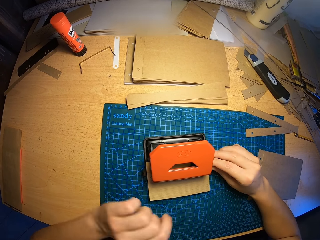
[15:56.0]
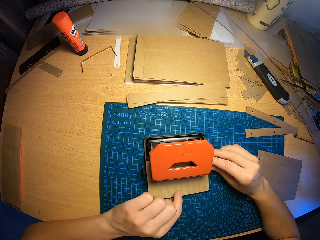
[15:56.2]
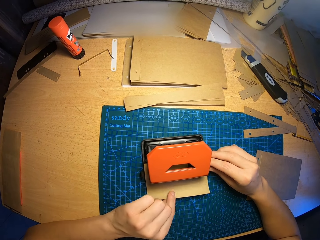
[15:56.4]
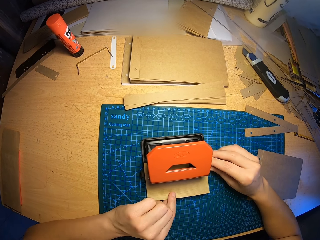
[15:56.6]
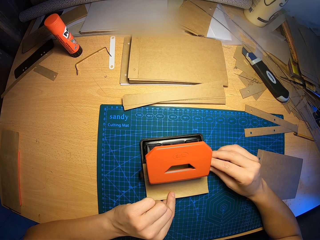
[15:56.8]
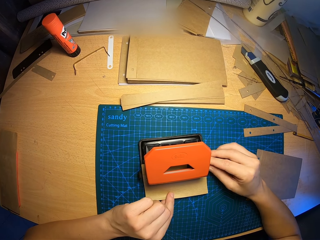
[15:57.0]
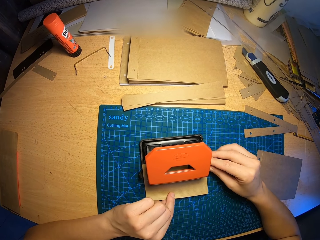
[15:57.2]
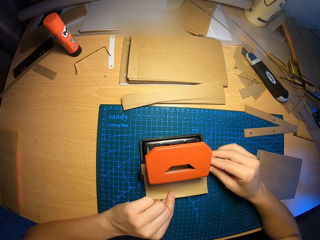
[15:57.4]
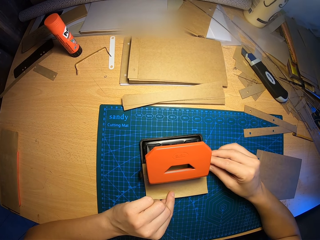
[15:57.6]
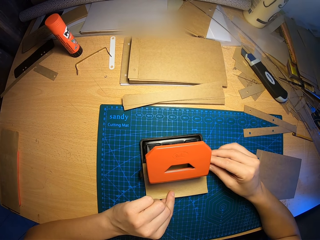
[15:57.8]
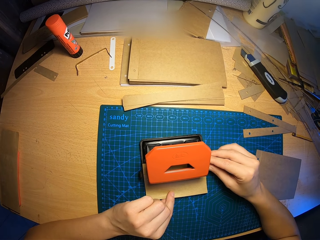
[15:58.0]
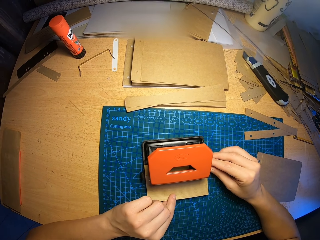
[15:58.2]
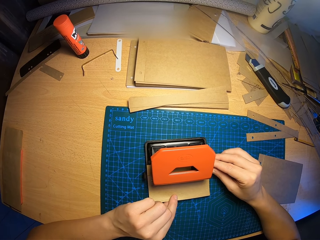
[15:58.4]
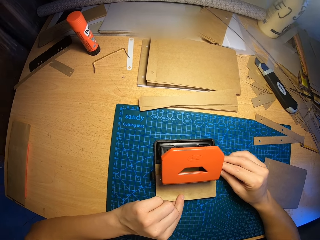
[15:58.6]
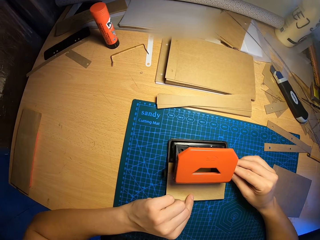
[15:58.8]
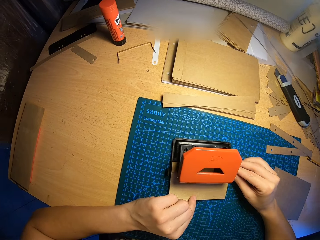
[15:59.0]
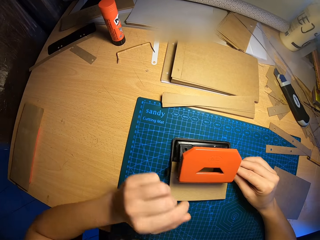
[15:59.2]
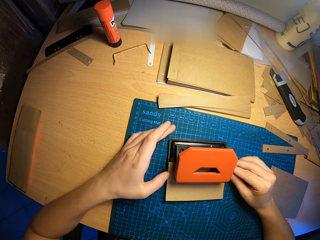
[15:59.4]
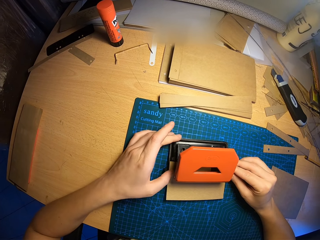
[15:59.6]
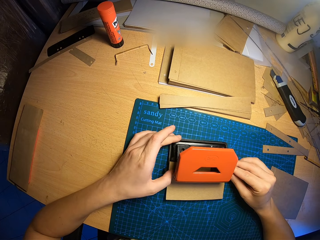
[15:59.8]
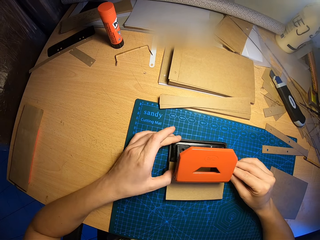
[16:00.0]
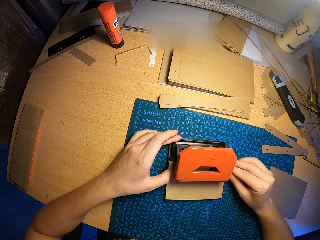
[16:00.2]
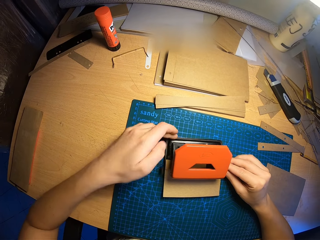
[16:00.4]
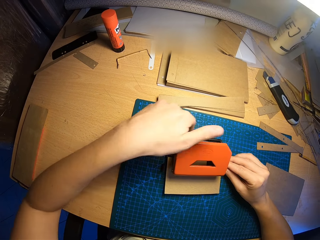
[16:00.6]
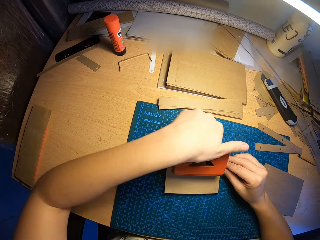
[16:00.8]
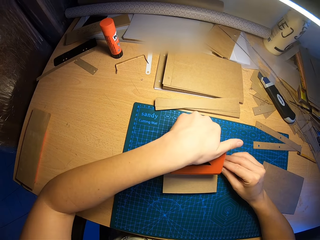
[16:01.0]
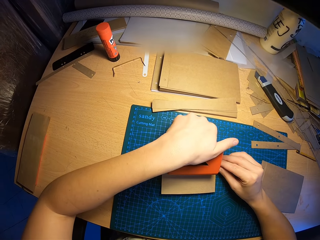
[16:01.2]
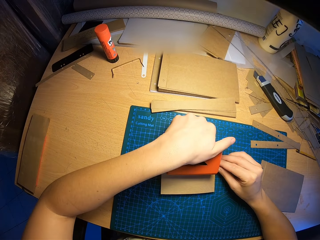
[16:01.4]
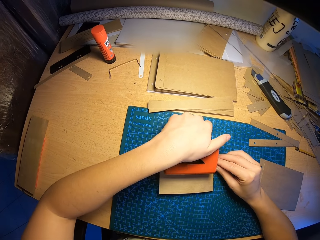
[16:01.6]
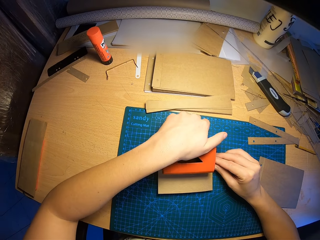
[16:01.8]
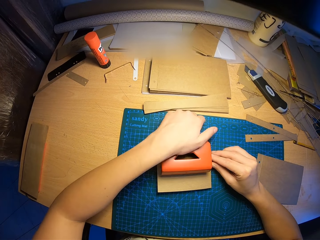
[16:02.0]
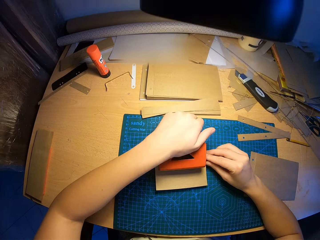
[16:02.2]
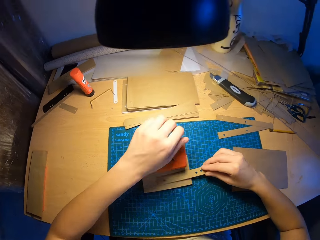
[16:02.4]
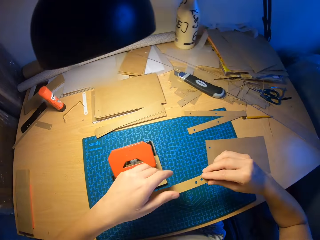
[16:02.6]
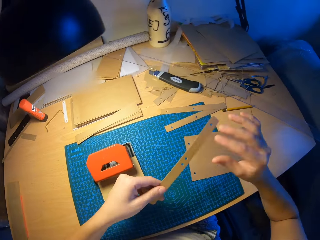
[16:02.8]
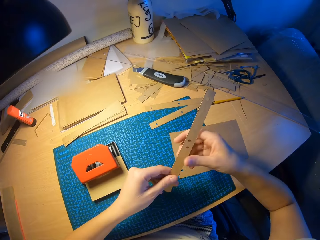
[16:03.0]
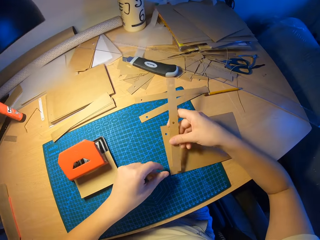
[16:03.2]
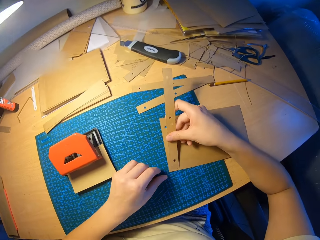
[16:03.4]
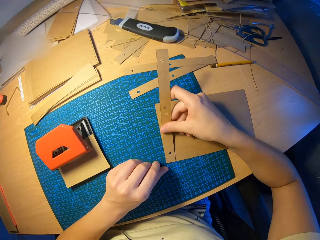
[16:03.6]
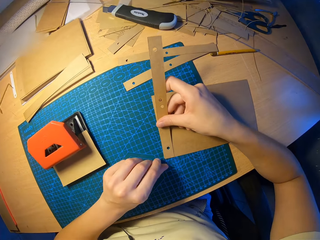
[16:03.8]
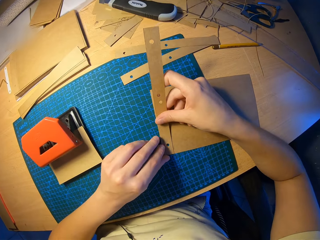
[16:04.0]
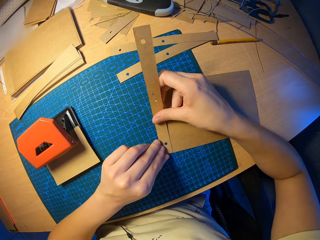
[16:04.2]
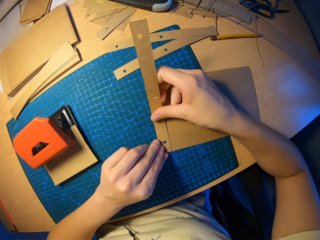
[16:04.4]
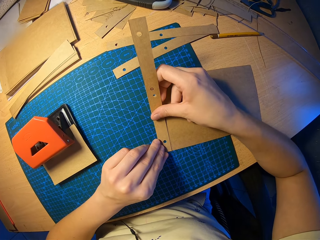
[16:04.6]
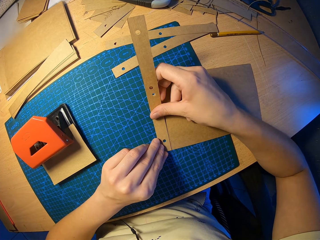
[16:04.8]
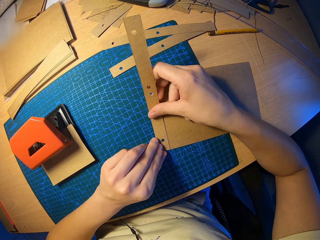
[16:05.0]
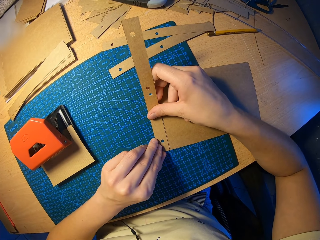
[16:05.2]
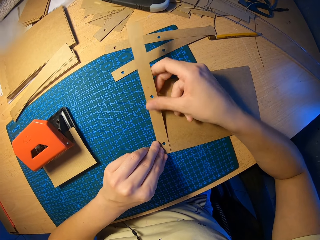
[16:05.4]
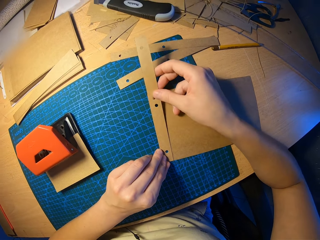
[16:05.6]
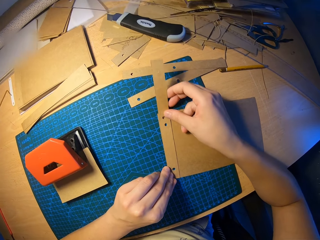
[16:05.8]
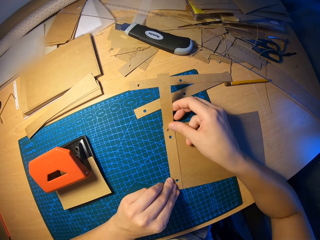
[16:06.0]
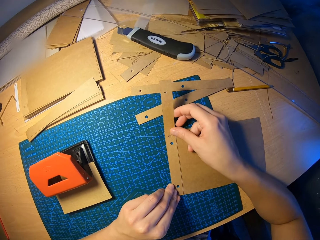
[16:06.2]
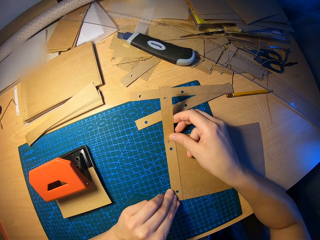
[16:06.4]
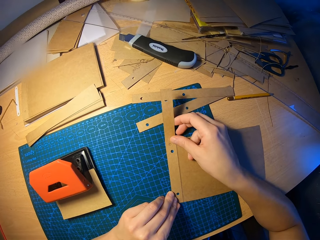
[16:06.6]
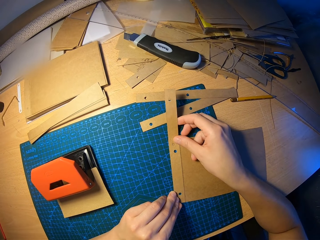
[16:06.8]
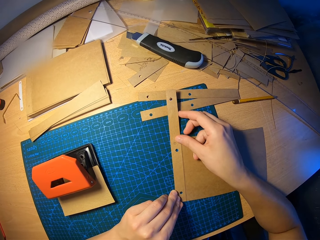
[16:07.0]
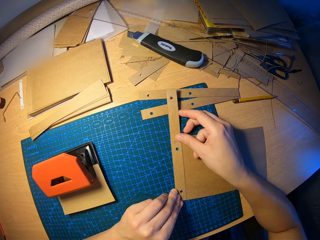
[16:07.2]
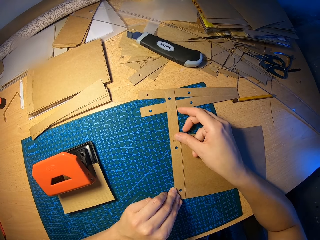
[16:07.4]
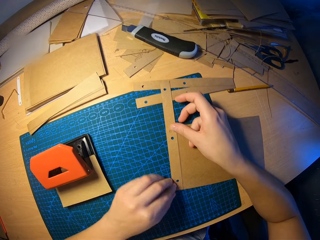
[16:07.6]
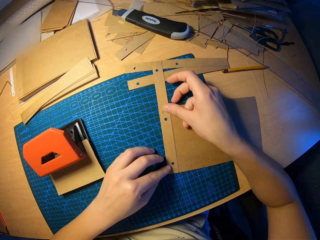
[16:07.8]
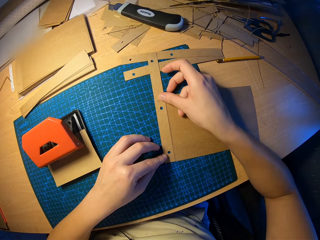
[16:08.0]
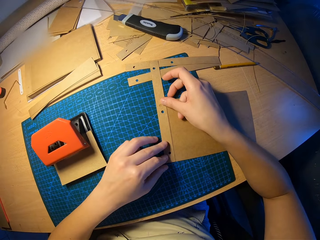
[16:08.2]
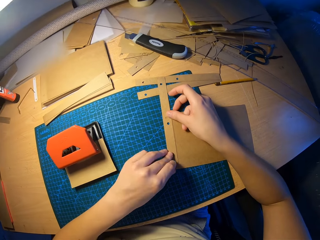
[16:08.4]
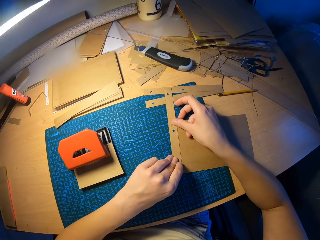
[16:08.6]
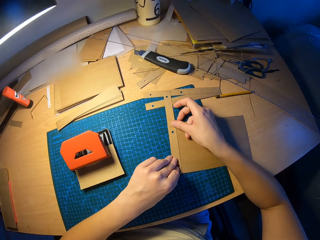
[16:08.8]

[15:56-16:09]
The camera wearer adjusts the card paper on the circle punch. He presses the hole puncher with his left hand. He punches the card paper. He places both craft papers together with both hands. He measures the card paper on the other.

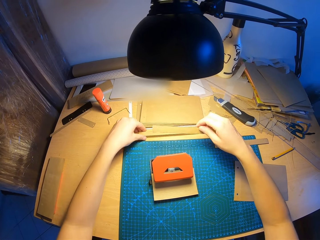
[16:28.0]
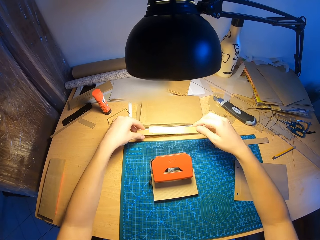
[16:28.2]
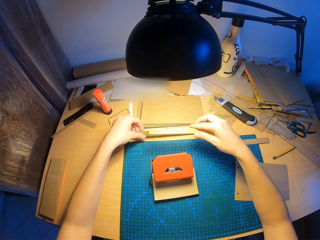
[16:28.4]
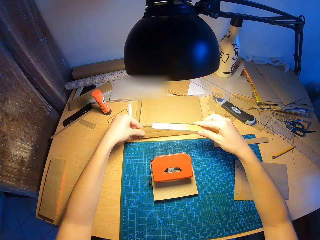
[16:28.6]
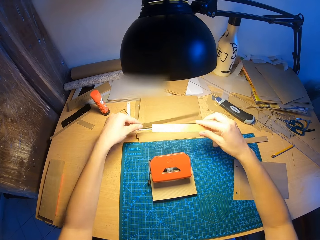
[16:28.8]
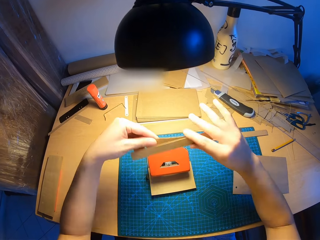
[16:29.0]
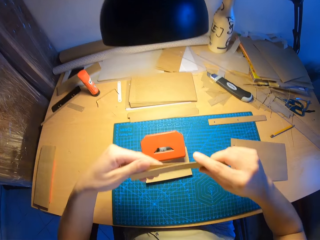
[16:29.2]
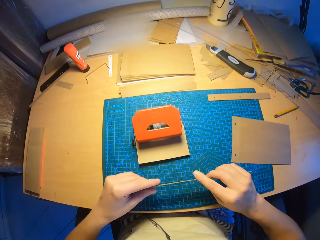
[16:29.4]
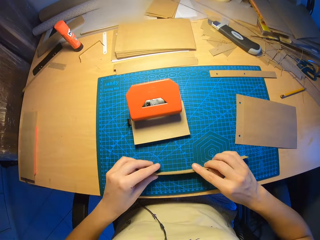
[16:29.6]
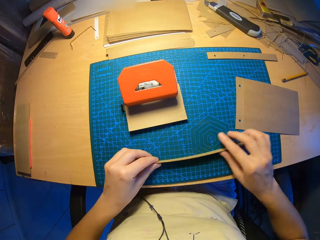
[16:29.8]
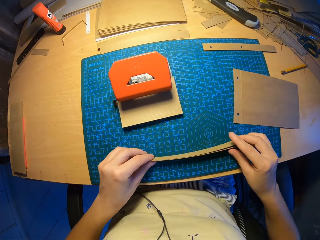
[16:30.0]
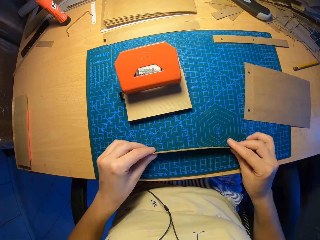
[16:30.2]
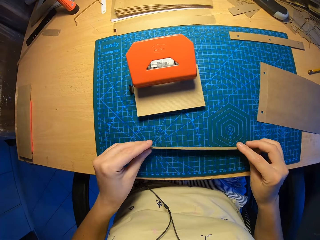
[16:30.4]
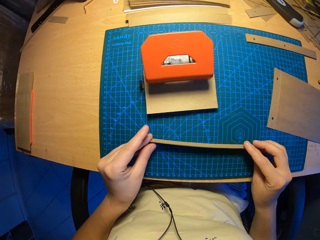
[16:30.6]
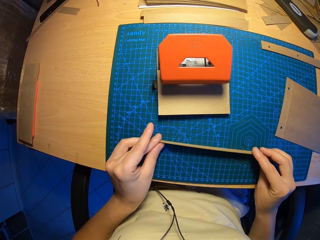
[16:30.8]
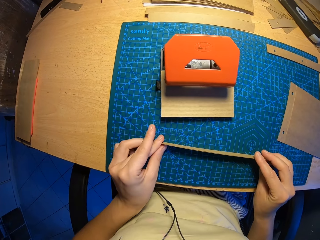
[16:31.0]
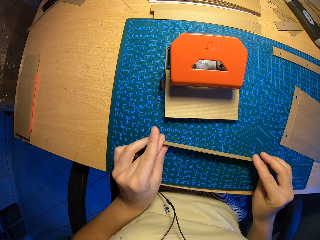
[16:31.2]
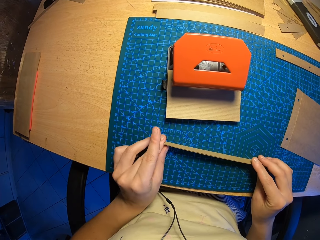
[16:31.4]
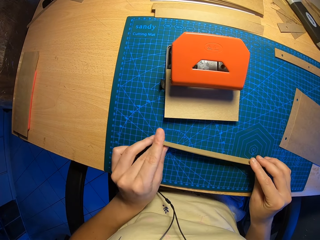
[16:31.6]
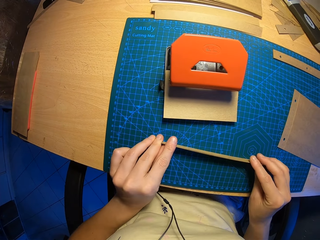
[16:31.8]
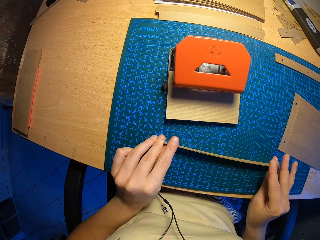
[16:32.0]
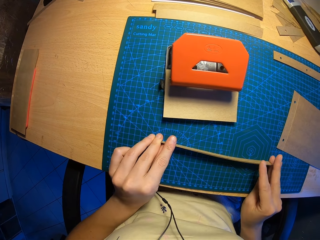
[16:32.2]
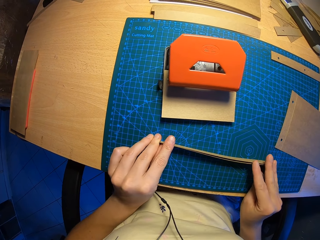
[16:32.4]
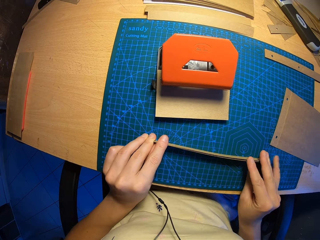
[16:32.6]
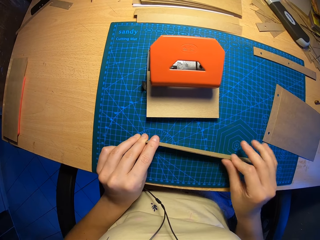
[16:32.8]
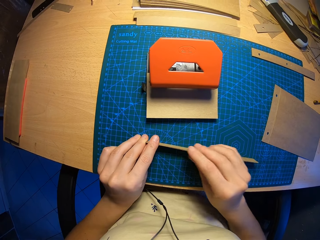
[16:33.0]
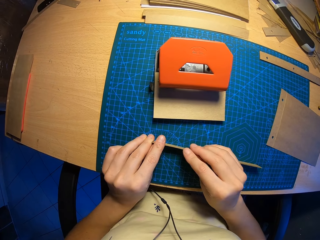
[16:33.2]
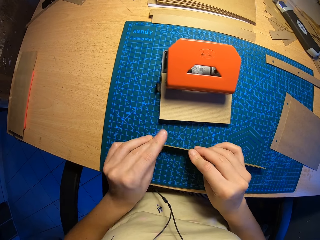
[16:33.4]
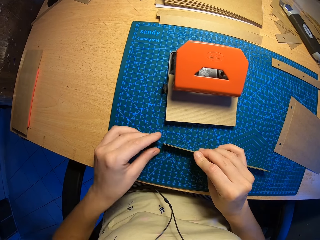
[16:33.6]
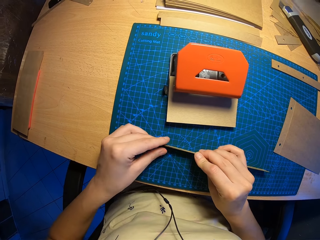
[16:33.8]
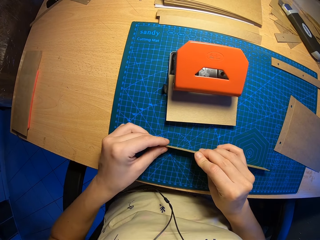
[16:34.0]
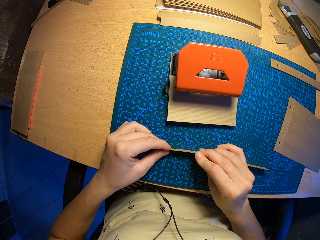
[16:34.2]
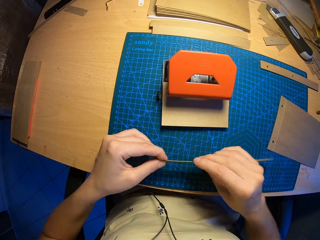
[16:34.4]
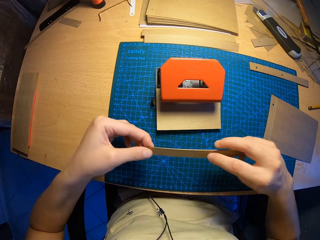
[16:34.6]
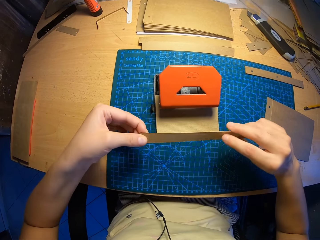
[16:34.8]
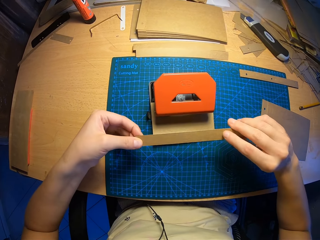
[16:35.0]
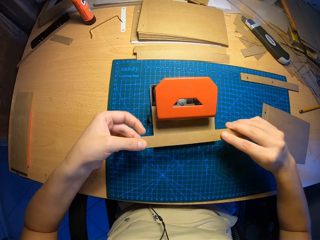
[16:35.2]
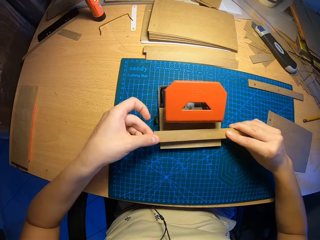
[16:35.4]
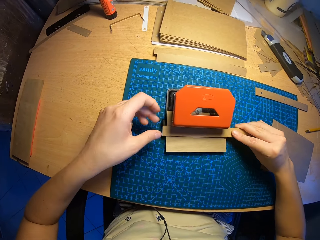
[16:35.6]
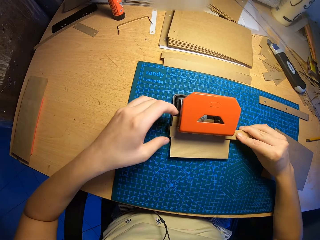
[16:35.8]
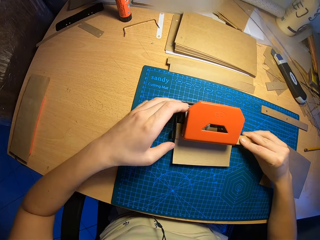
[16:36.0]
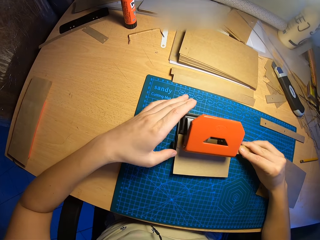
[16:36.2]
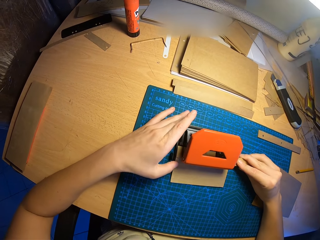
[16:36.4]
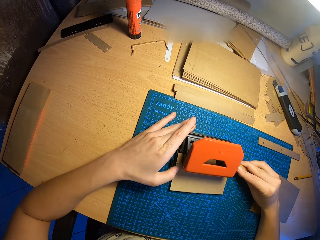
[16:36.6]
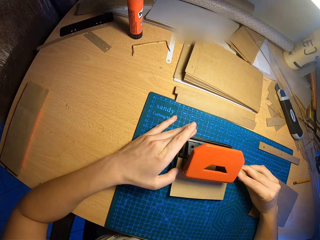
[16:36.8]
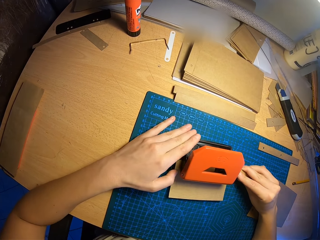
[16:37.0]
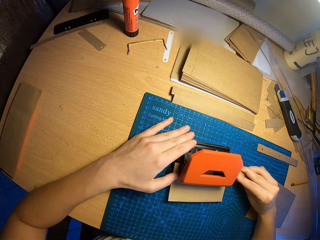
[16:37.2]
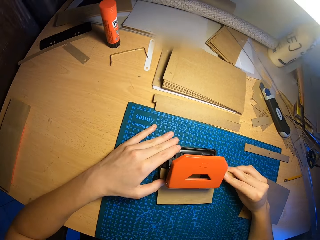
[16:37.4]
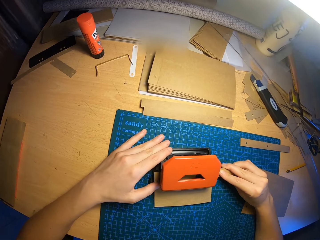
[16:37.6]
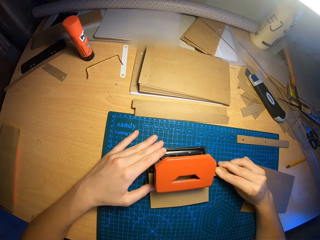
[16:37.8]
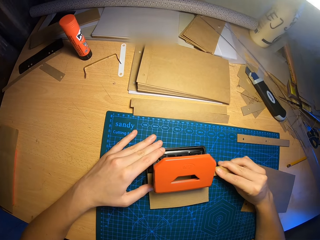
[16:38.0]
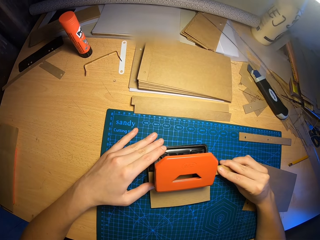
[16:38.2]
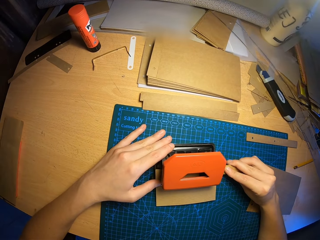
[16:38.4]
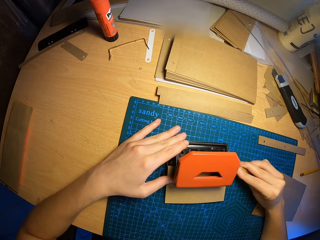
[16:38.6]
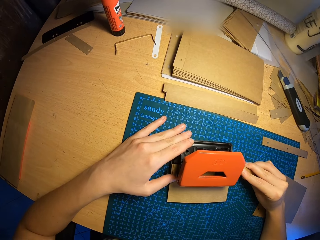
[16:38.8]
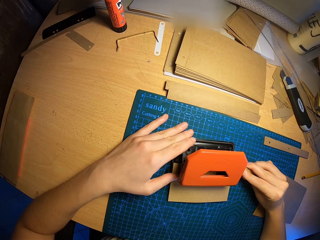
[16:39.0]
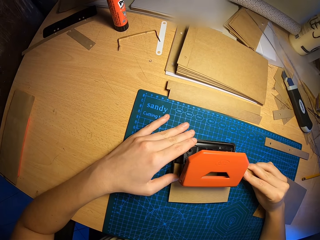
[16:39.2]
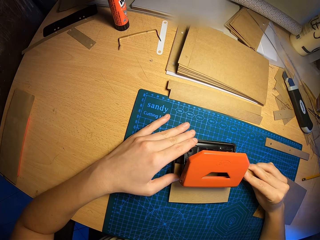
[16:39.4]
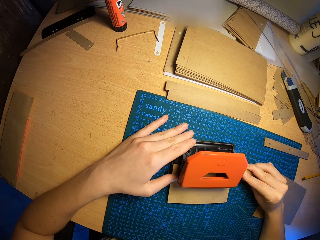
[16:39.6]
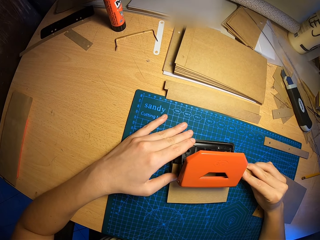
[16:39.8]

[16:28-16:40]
The camera wearer picks up cut pieces of craft paper from the table with both hands. He arranges the cut pieces of craft paper with both hands. He puts the cut pieces of craft paper into the hole puncher. He adjusts the cut pieces of craft paper in the hole puncher with both hands.
